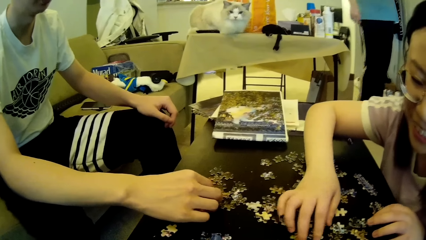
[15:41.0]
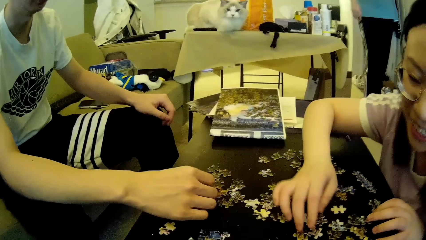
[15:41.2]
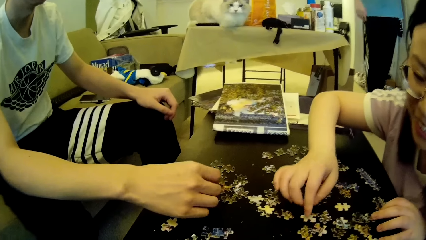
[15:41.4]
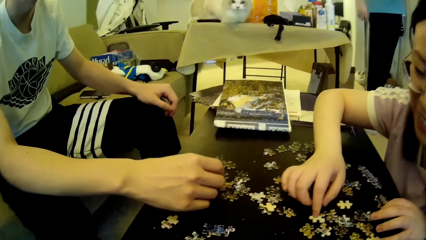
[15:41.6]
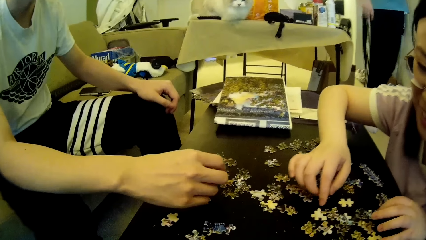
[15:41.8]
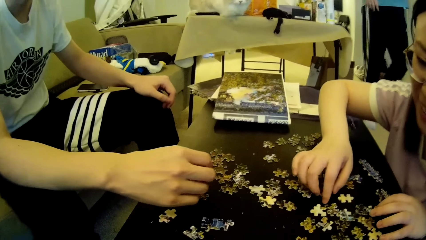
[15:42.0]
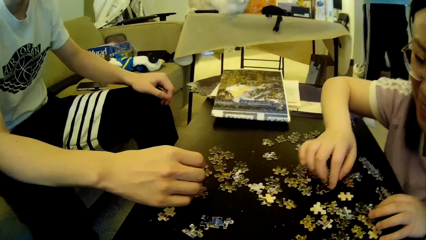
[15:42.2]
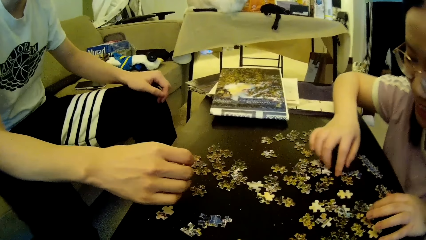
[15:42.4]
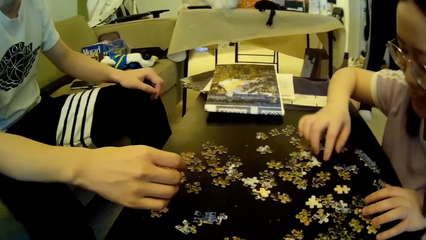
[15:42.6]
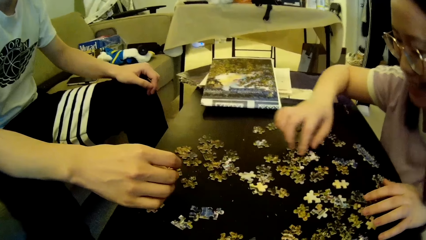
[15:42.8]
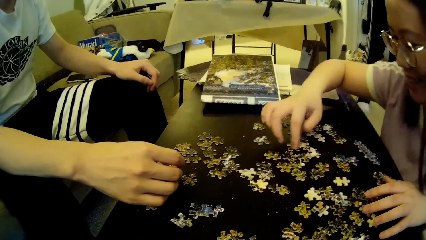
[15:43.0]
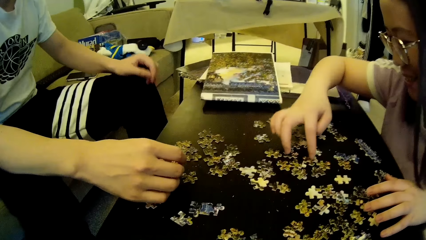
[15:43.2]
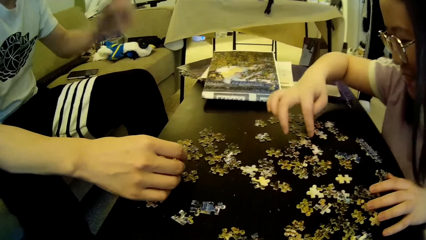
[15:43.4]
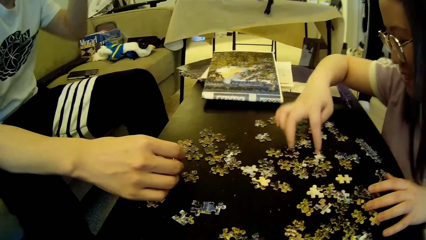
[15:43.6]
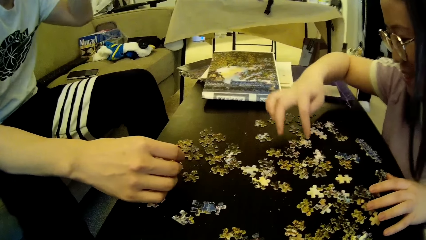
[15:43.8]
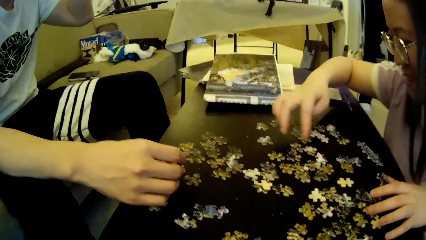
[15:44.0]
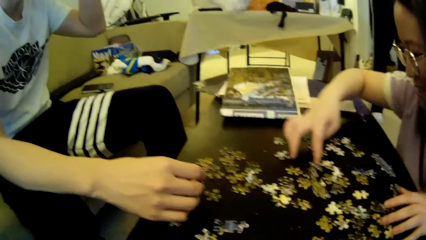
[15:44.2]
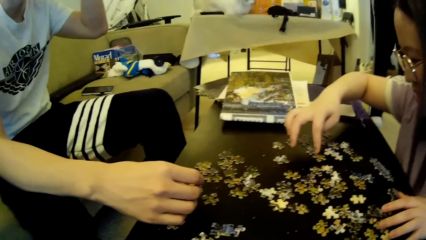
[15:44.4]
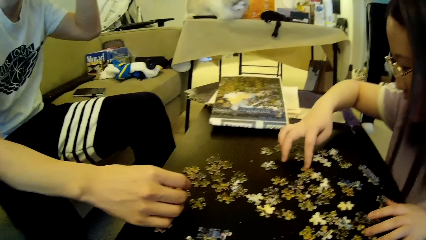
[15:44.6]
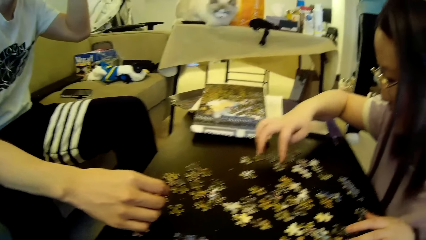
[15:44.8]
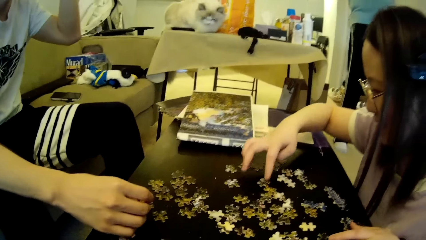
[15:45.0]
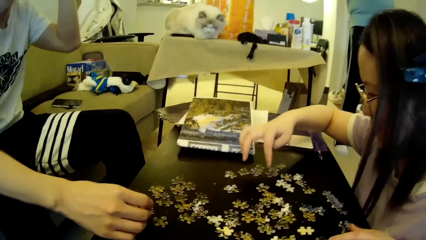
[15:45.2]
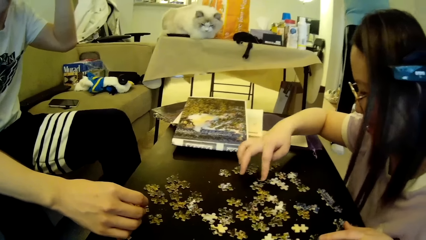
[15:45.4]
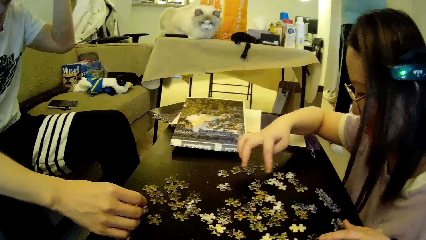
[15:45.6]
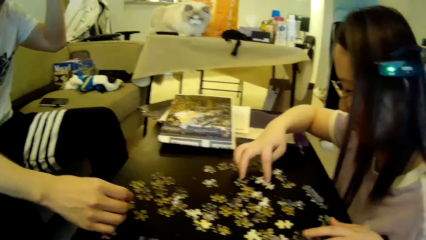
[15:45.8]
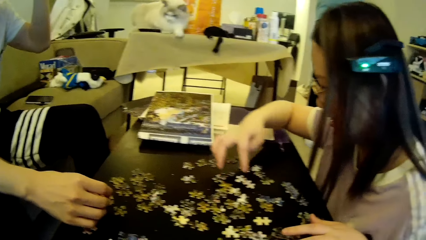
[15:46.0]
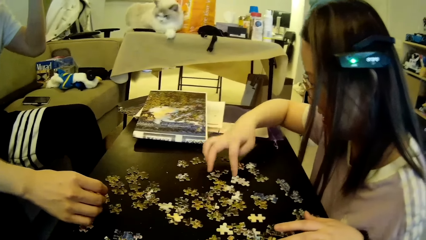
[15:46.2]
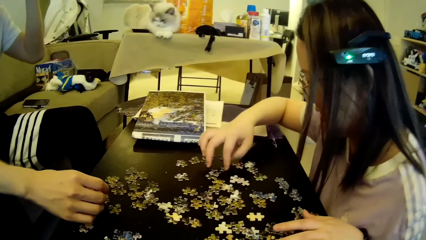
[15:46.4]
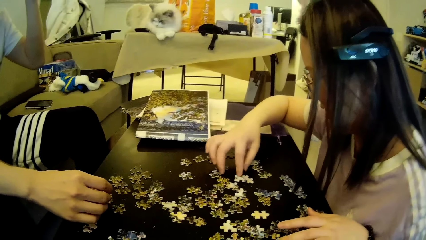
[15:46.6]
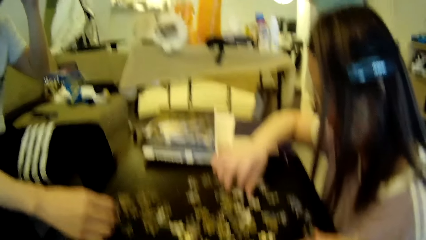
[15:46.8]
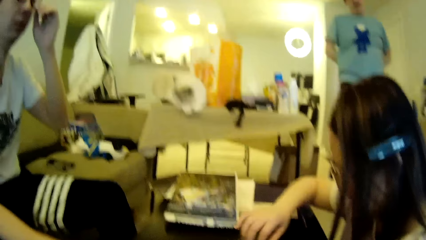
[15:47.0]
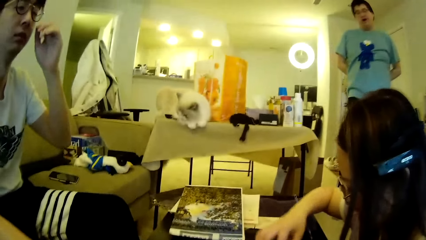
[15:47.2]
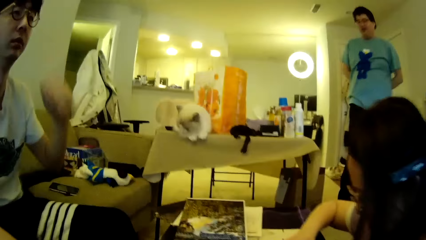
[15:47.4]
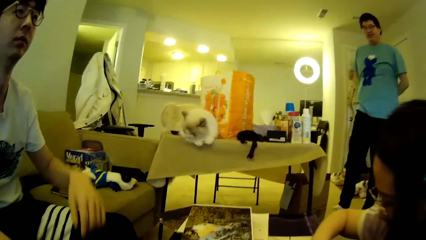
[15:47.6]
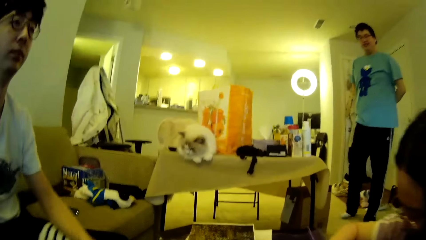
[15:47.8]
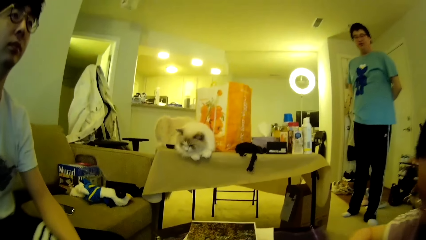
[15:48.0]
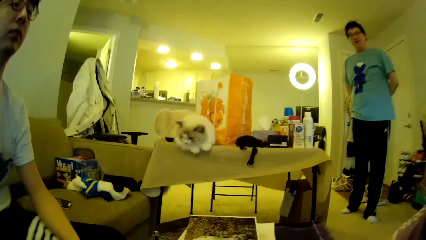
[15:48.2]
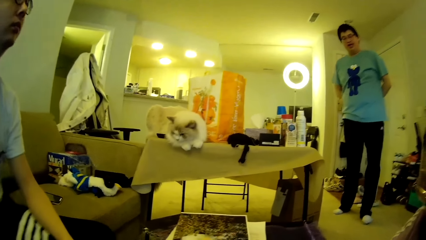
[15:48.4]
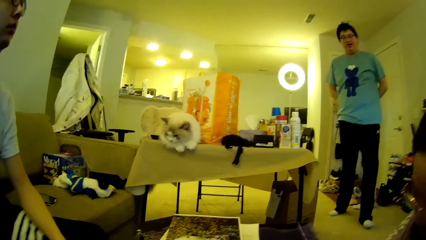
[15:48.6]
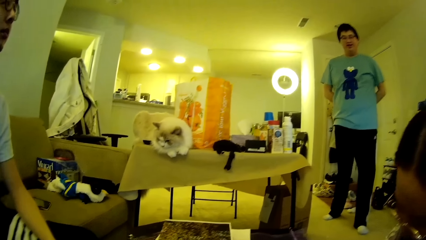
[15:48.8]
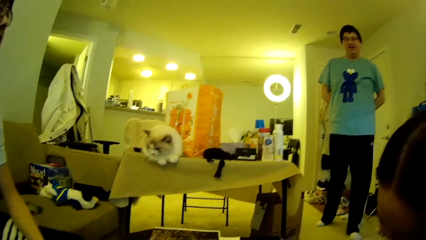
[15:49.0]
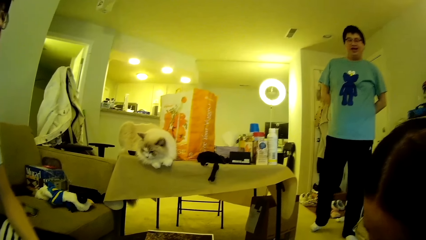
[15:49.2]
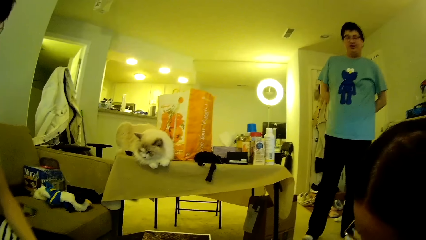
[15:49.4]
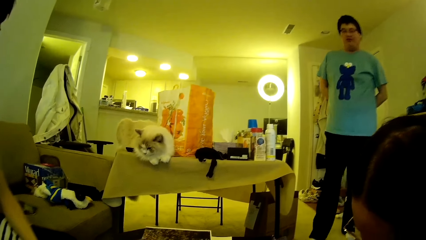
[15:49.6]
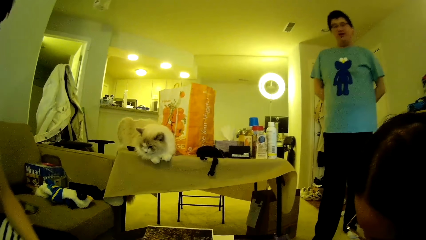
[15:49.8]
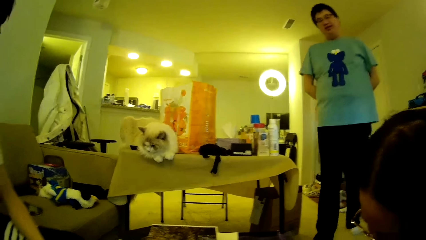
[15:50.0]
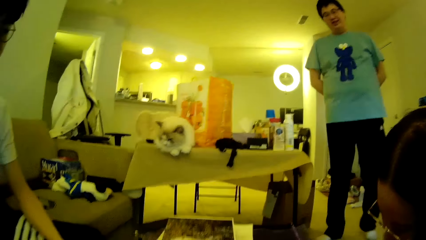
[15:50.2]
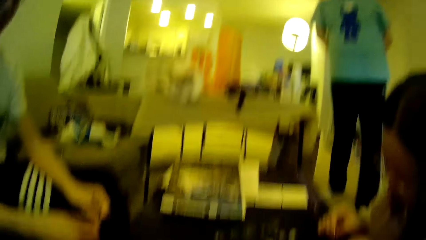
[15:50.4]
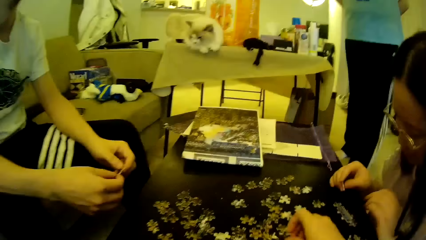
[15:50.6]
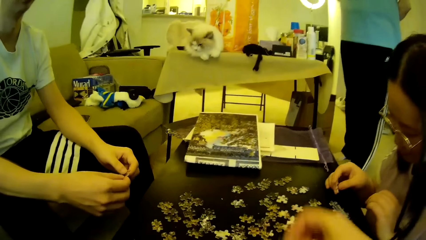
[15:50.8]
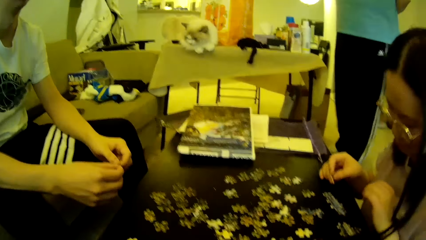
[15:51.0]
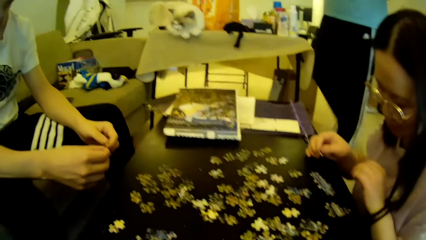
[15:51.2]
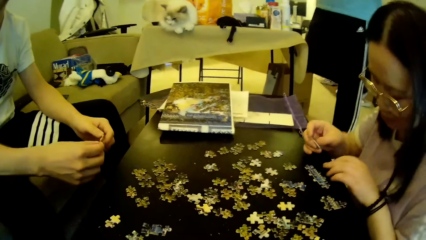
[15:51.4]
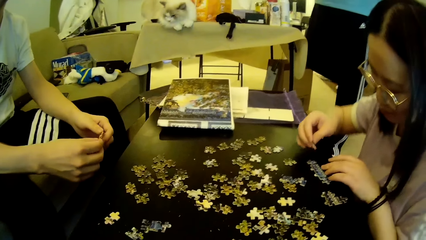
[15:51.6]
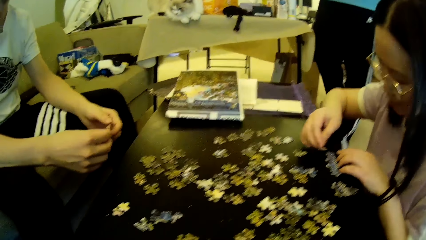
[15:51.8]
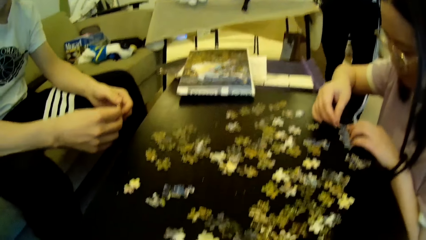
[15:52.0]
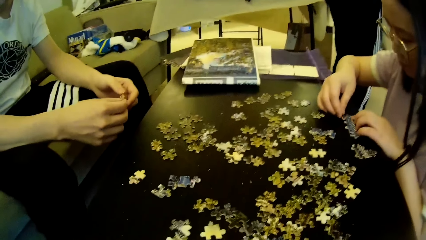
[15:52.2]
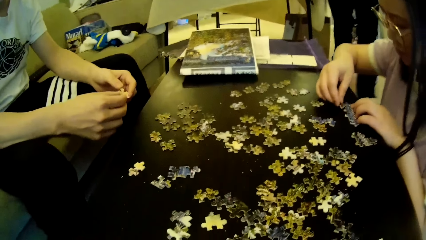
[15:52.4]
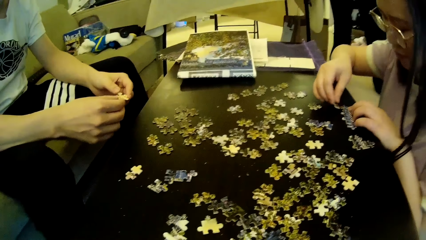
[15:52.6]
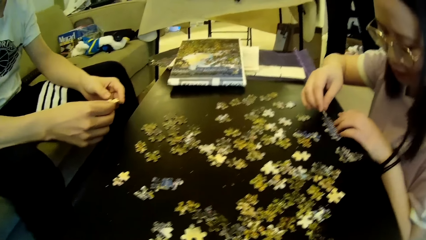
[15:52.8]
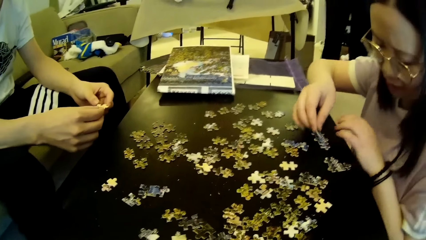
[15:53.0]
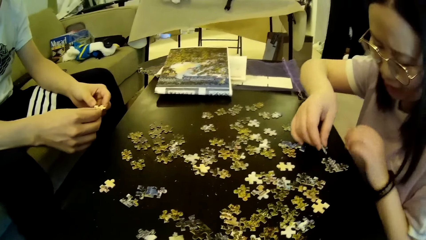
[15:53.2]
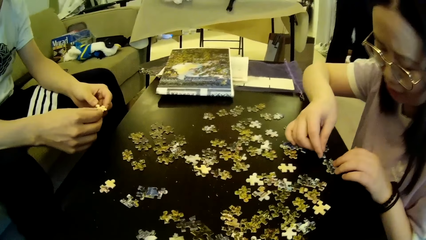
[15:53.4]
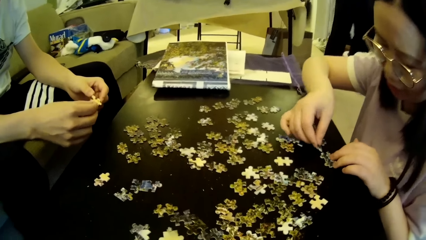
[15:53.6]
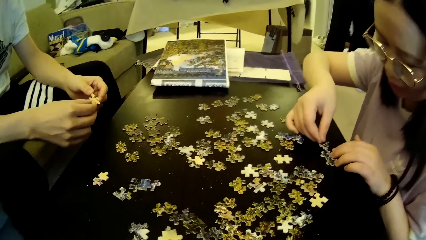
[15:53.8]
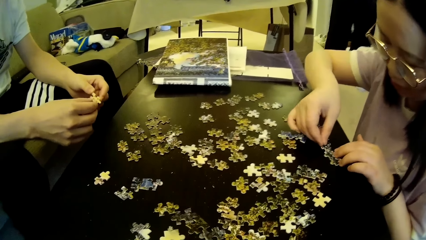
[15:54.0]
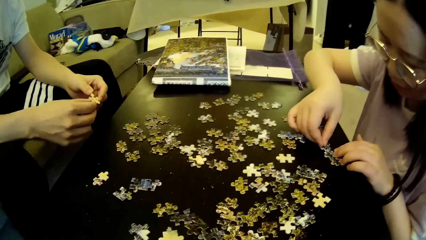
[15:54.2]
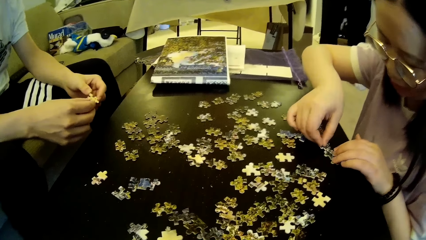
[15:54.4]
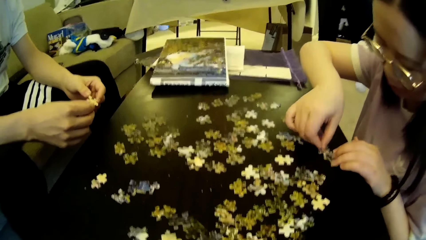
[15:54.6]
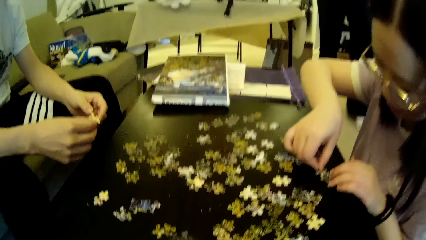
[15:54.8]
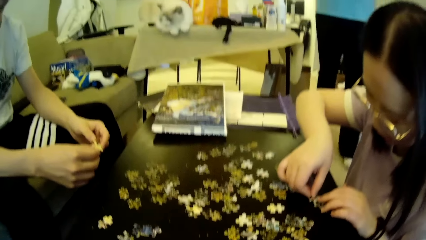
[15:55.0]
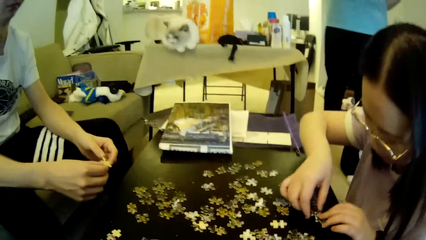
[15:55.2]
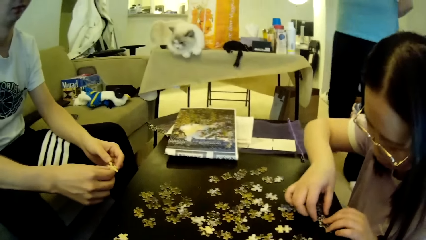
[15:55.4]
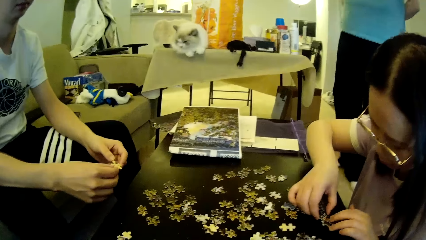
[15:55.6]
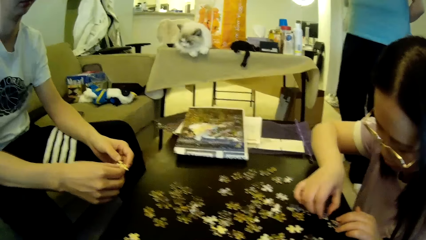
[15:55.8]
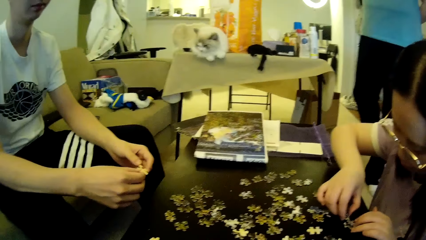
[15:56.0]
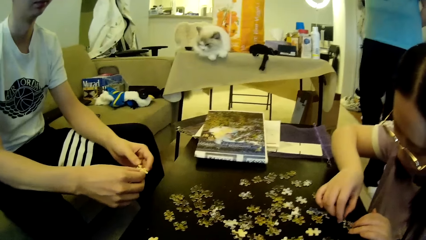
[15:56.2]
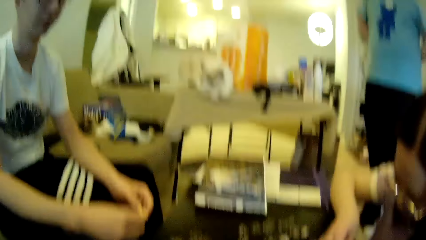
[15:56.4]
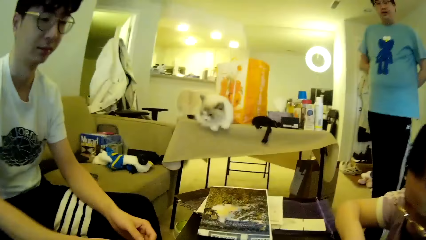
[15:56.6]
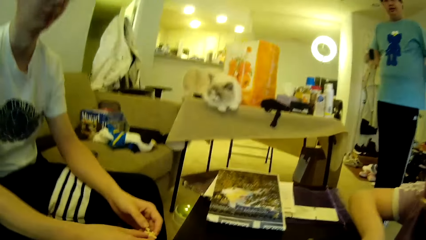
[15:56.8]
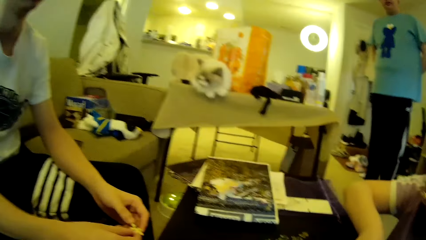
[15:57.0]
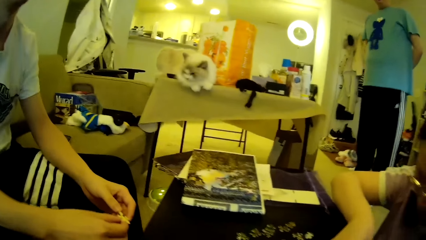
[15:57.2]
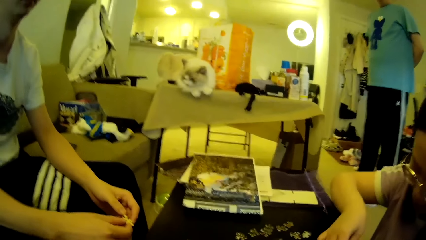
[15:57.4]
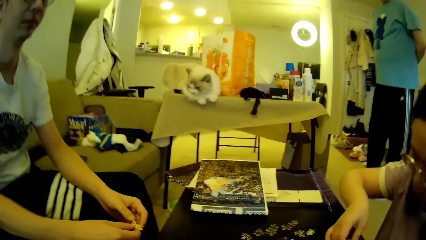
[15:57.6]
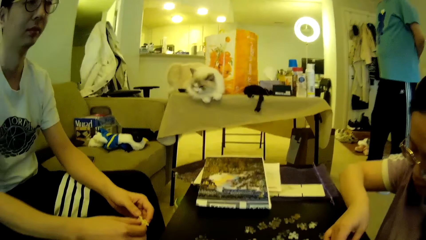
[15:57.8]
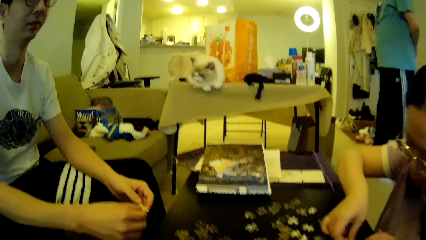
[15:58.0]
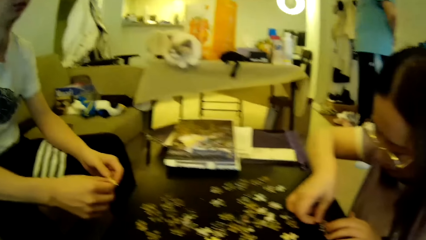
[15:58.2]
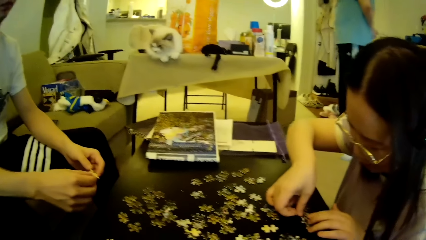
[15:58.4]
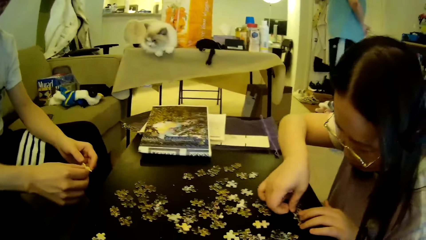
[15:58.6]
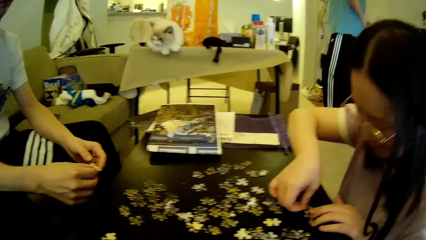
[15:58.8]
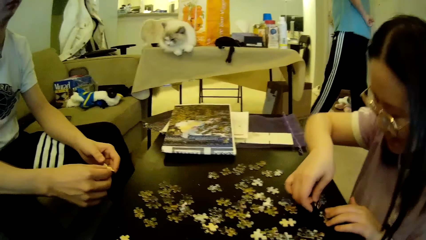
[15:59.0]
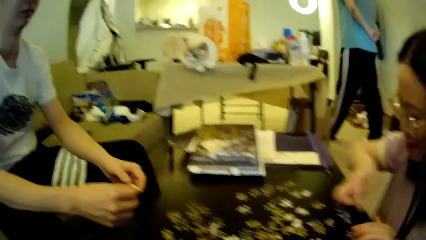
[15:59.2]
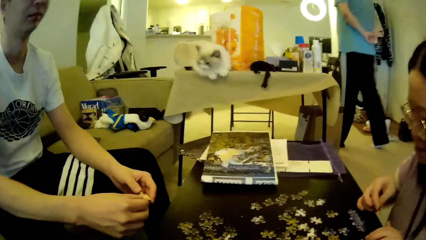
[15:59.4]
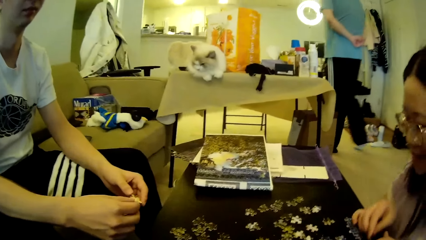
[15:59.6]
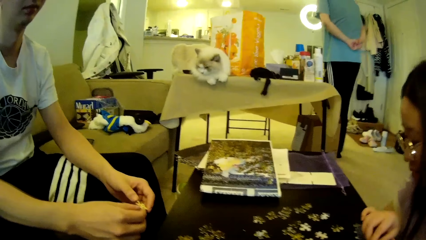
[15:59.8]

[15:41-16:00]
A man lifts a hand. The camera wearer looks around. The man adjusts a hand. Another man steps forward and moves the legs. A lady moves the model piece. The other man moves the legs. The camera wearer looks around. The other man steps forward.
